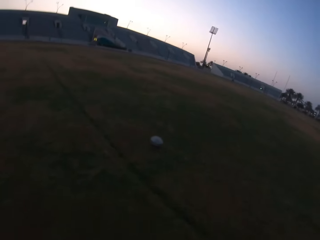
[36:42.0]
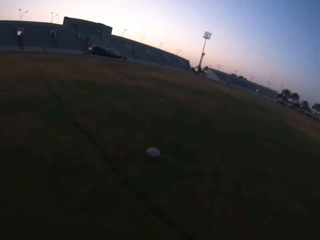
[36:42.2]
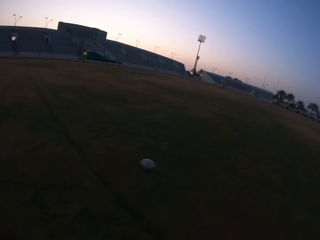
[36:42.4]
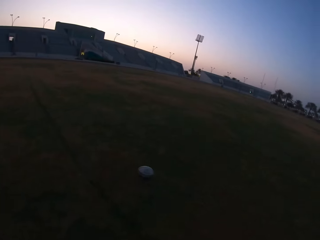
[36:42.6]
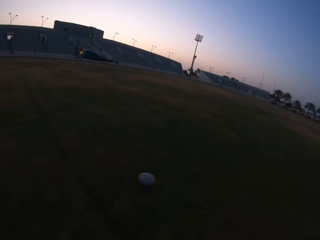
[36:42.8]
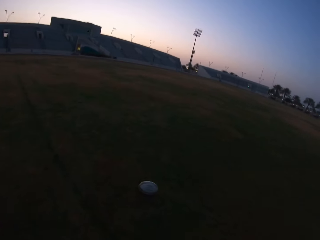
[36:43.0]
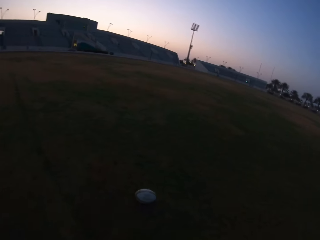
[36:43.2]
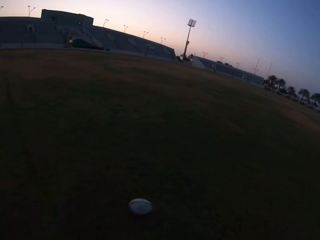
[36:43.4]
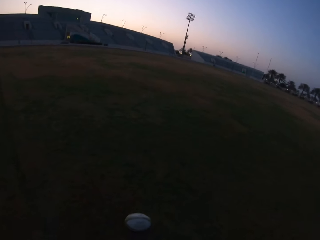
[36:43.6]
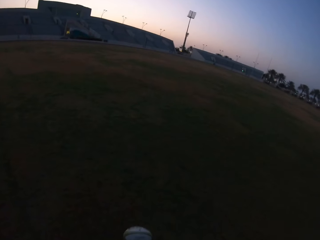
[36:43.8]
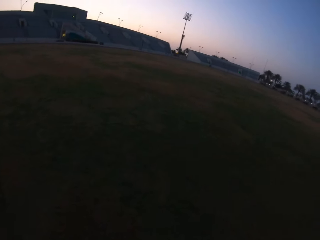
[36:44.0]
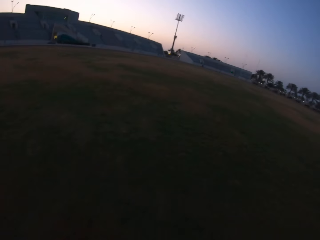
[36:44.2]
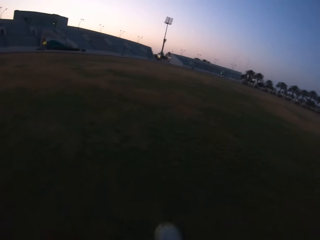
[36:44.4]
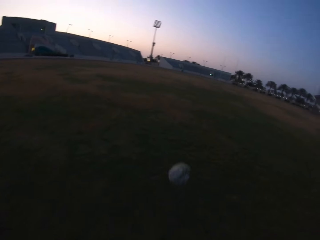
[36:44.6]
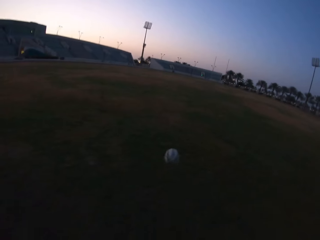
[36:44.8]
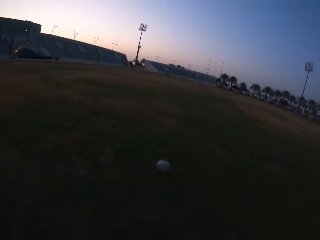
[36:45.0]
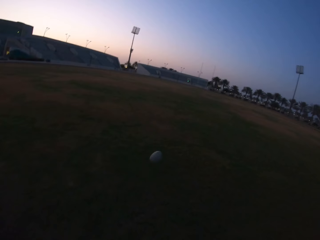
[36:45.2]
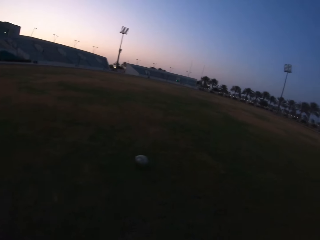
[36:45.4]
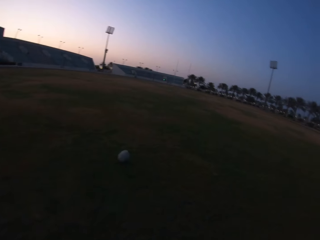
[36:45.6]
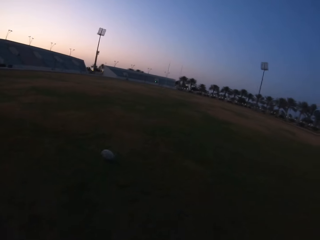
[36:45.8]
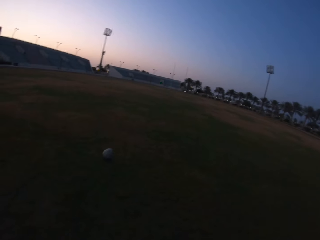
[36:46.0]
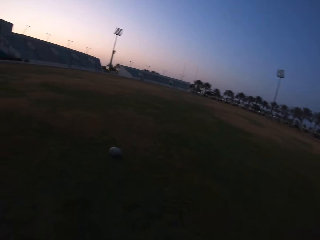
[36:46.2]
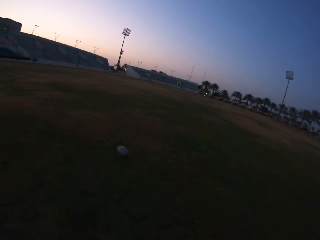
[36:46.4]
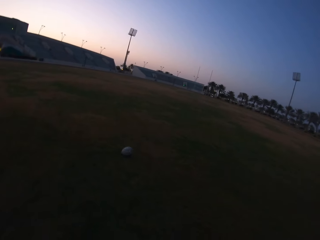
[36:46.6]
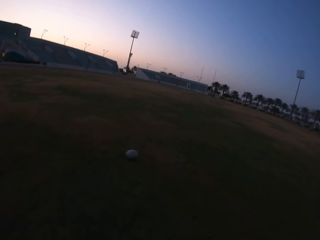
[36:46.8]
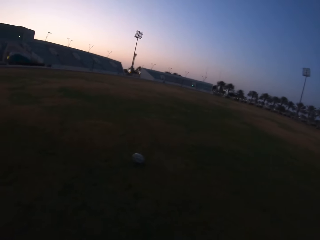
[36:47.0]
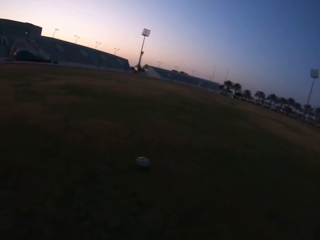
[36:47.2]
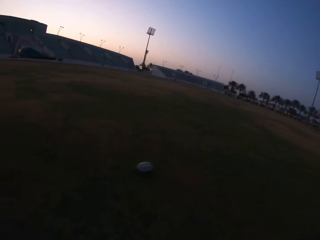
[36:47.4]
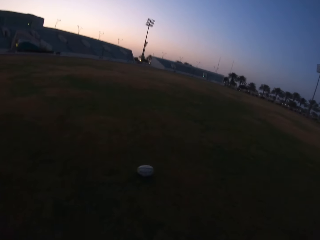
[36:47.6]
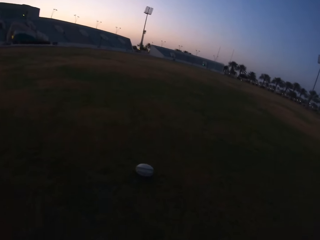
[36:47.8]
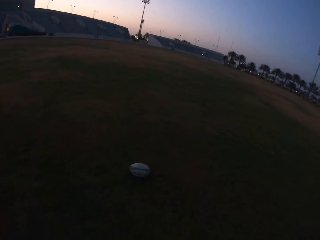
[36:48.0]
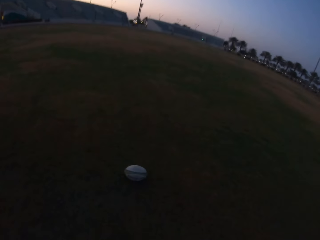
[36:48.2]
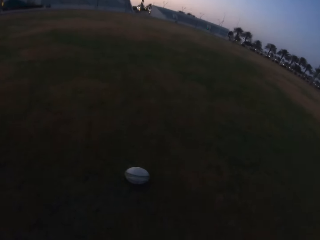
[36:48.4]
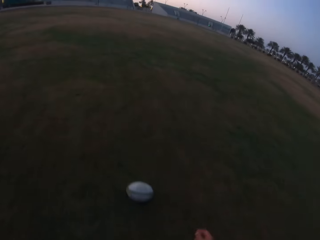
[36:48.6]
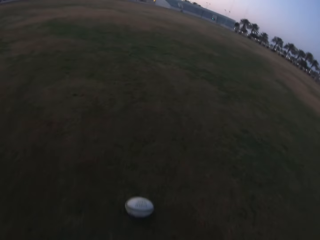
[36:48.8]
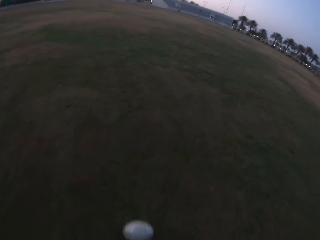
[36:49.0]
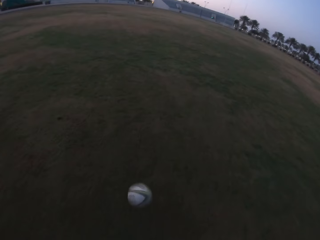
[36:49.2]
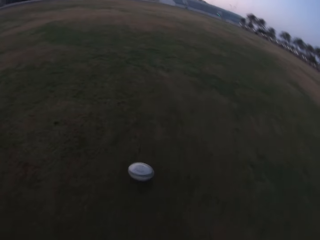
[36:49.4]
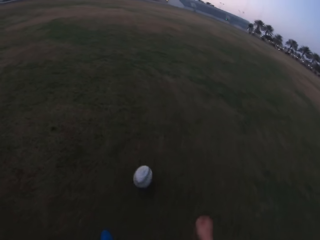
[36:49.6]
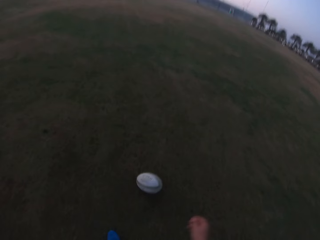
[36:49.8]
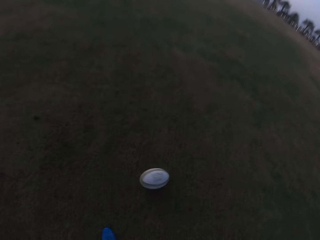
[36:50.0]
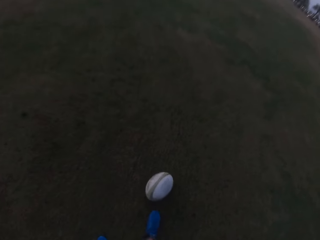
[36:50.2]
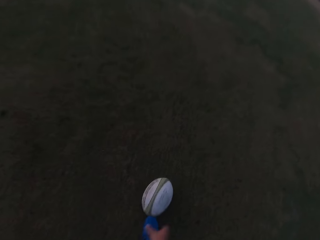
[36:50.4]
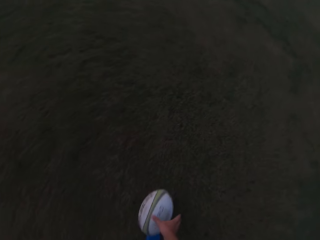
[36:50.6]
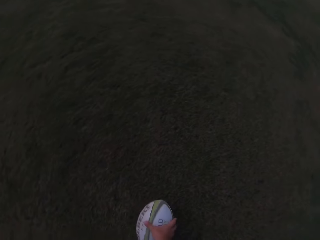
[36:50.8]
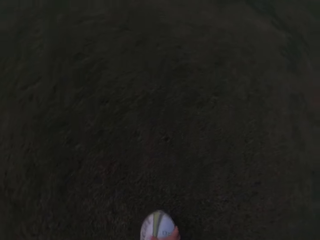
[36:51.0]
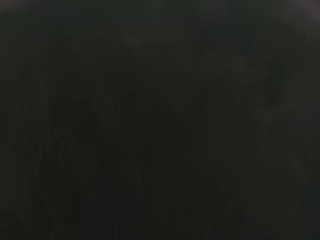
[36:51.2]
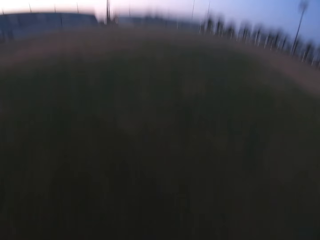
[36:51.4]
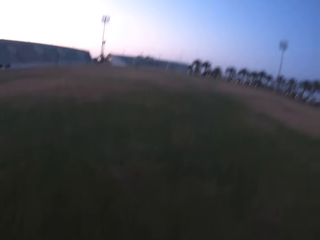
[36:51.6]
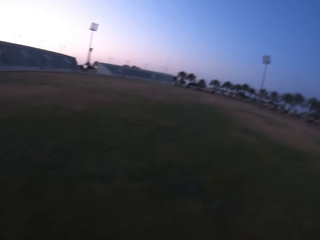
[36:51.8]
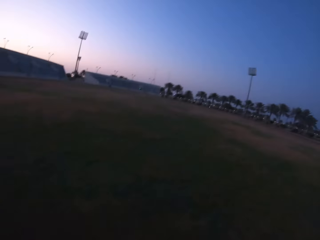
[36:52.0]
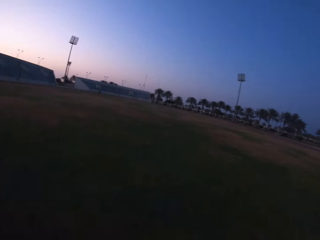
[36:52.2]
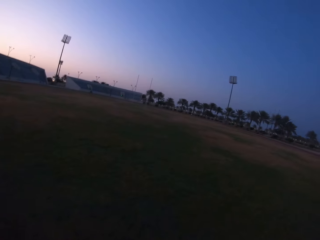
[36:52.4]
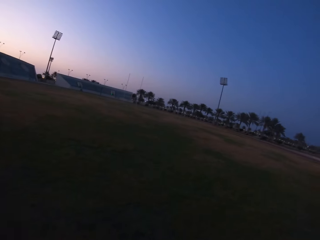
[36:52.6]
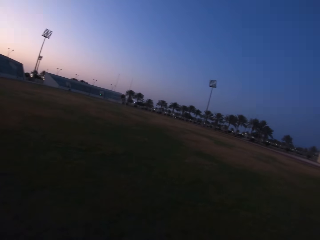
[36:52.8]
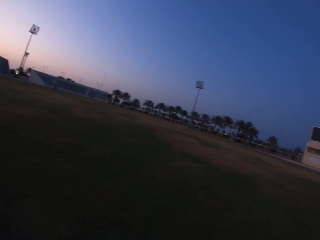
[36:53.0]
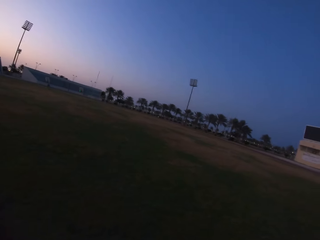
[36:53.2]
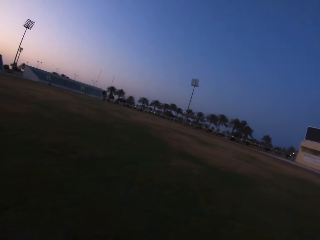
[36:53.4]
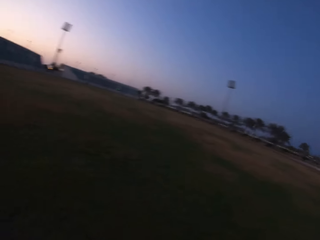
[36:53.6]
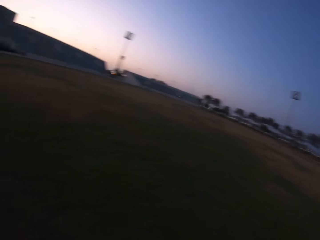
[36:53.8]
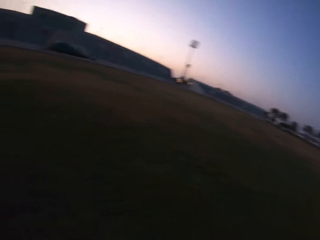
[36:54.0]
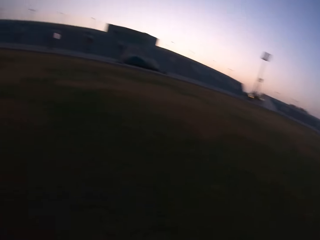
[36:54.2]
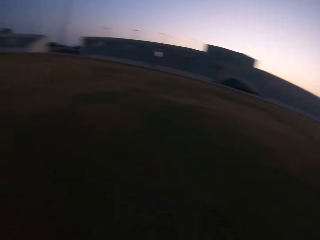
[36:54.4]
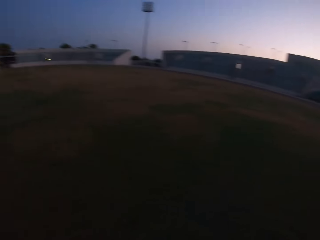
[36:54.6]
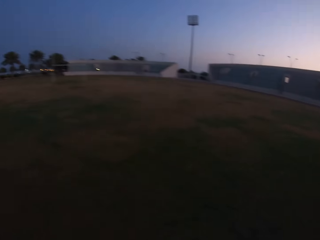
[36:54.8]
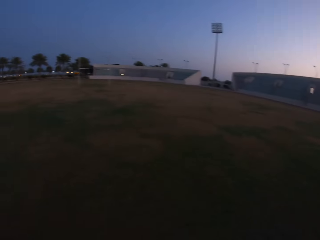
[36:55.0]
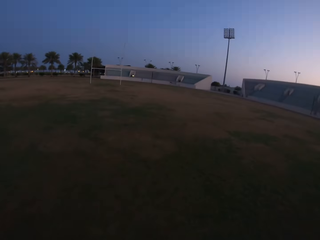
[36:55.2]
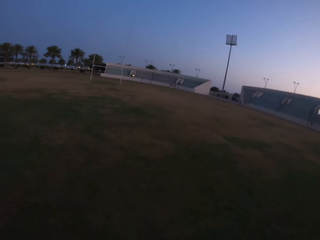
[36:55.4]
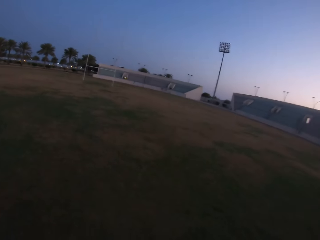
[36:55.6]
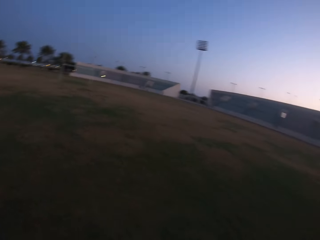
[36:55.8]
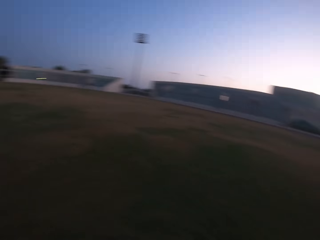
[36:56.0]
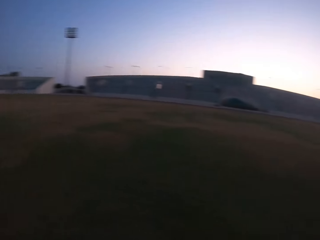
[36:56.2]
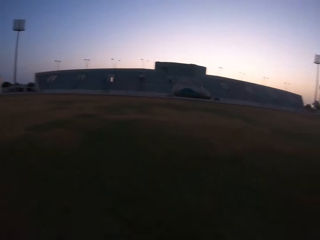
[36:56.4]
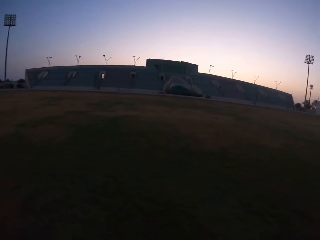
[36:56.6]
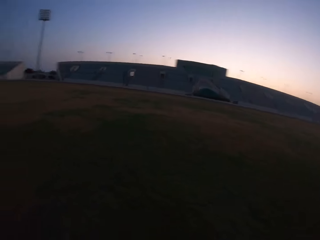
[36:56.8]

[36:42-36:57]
The camera wearer kicks the ball in the field. They run towards the ball. They kick the ball in the field. They walk towards the ball in the field. They pick up the ball from the ground. They walk with the ball in the field. They look around the field.

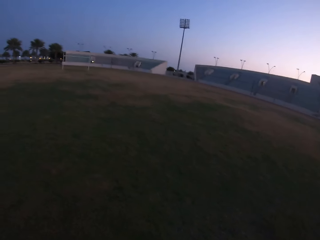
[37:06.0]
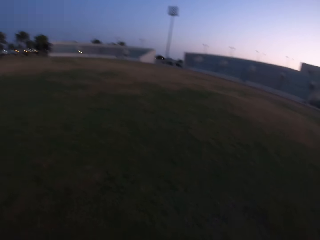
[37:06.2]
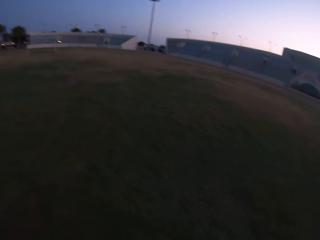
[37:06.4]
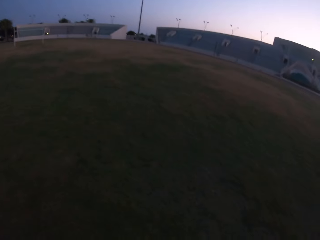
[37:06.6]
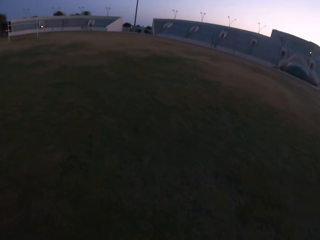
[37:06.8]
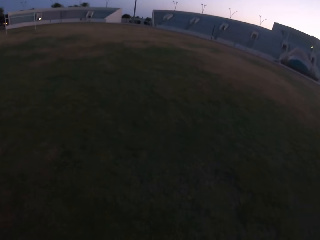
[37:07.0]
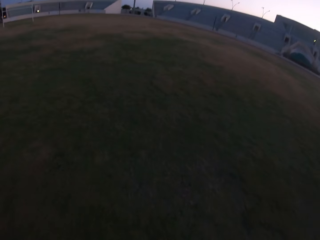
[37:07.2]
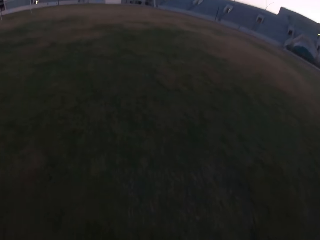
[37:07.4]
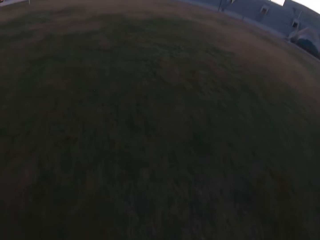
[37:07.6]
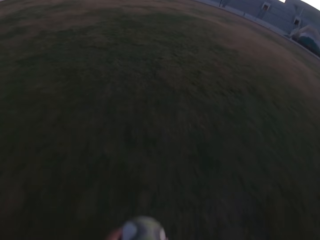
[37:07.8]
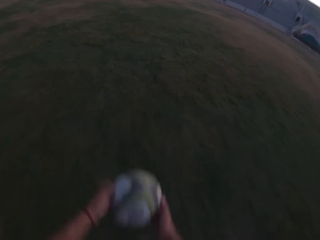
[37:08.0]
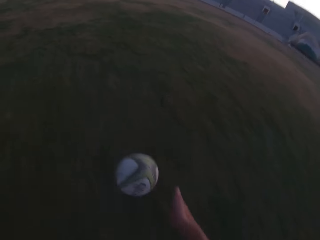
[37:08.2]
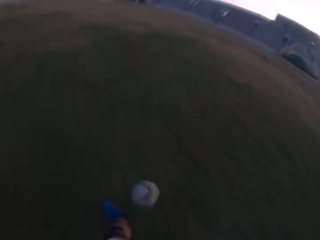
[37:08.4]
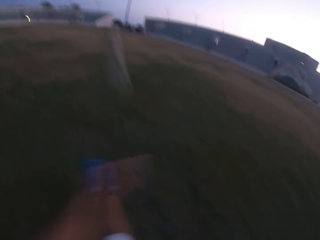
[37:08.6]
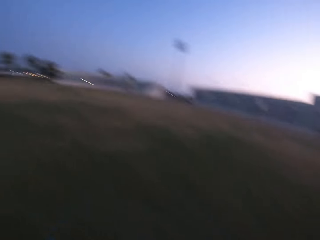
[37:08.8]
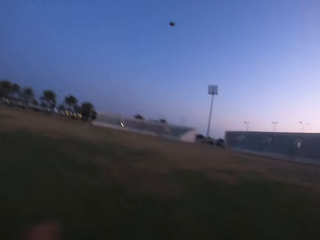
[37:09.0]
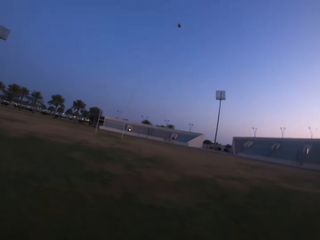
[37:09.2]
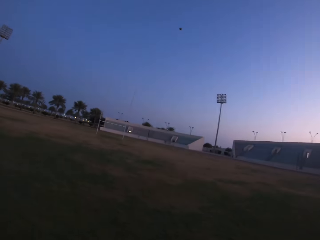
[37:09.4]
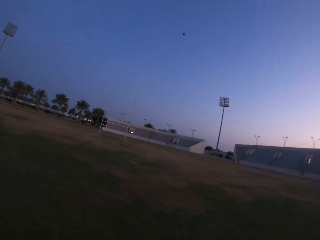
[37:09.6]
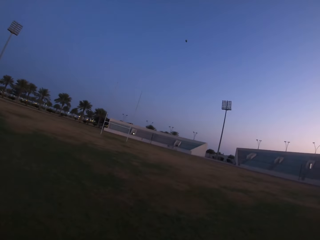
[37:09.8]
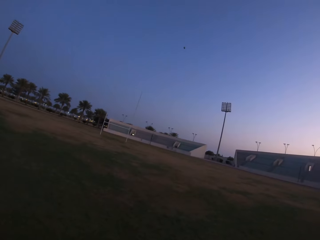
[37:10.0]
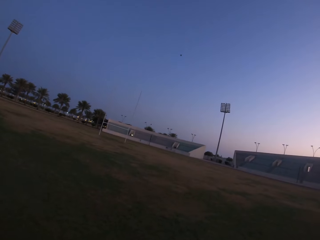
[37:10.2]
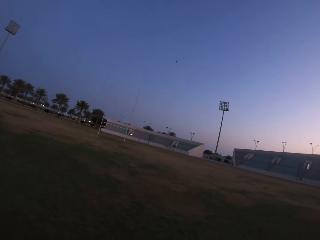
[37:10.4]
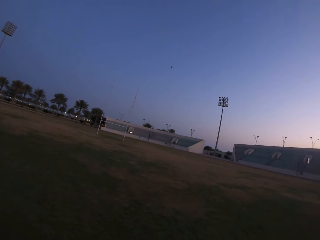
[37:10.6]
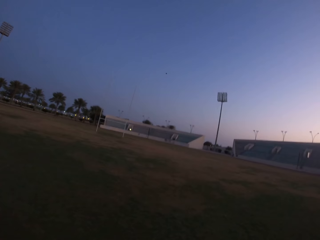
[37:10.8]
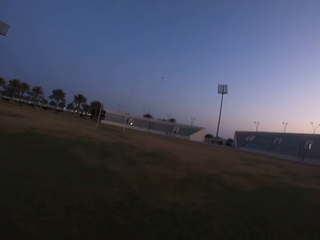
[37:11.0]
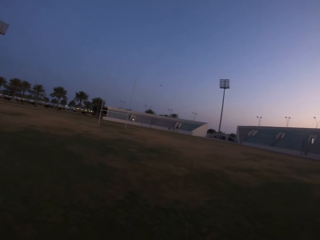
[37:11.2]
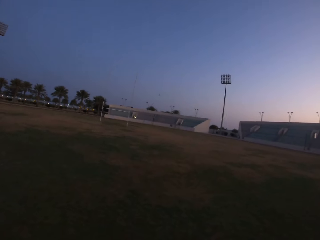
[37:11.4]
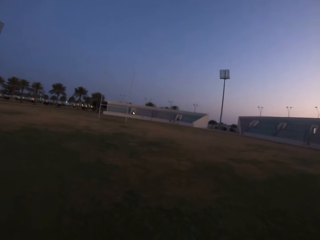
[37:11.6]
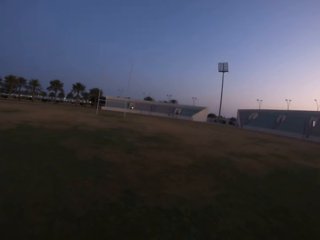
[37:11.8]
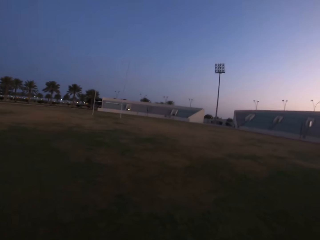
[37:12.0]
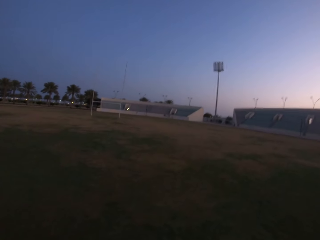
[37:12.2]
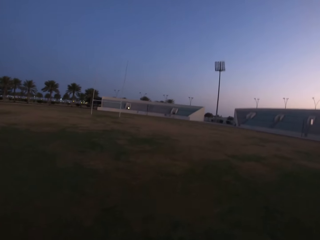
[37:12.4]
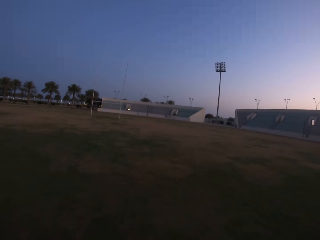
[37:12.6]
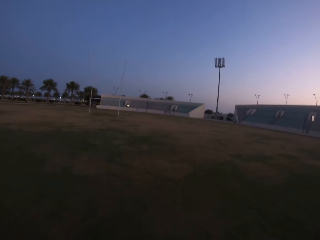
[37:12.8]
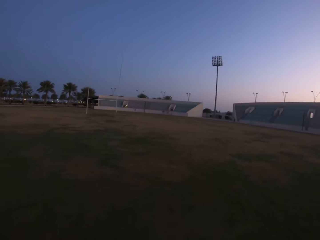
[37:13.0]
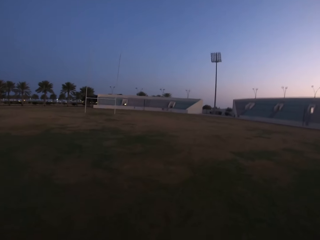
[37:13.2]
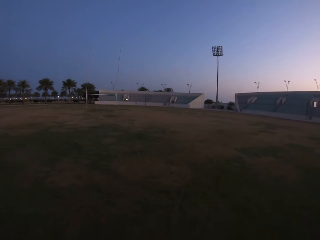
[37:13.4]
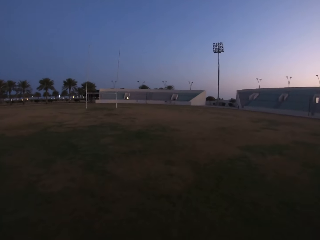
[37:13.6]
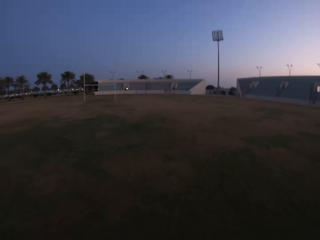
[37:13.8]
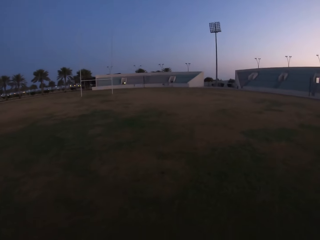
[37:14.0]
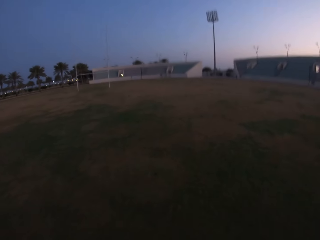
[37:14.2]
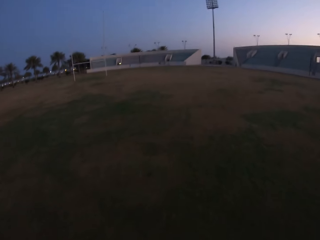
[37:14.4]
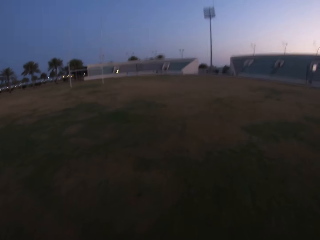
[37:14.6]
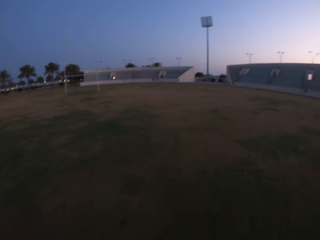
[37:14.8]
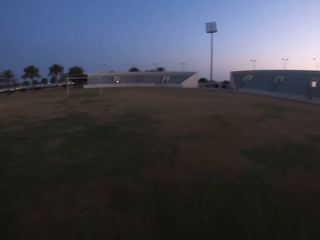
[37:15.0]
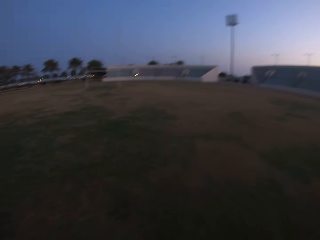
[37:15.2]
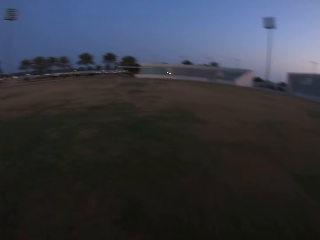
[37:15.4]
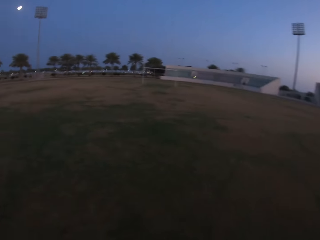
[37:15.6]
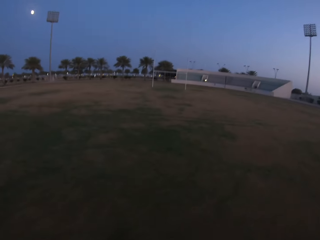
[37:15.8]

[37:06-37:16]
The camera wearer kicks the ball in the field. They run towards the ball in the field.
